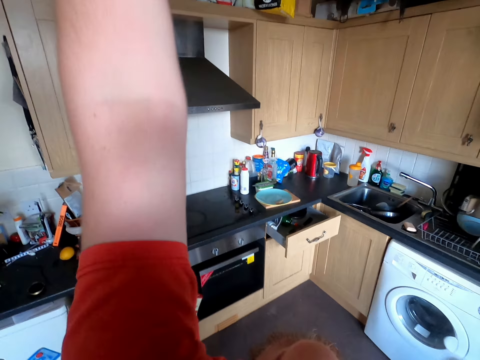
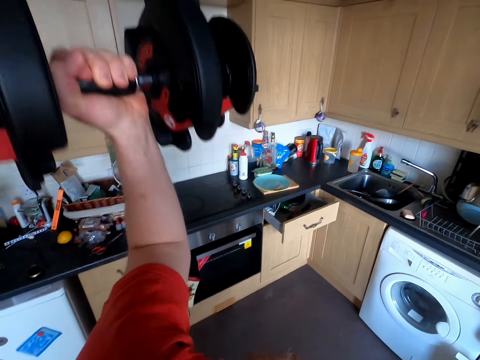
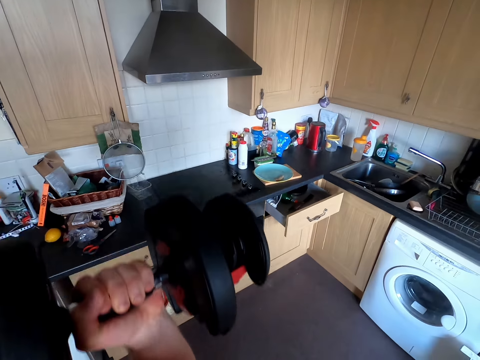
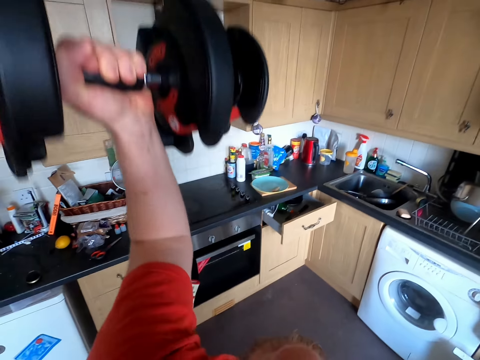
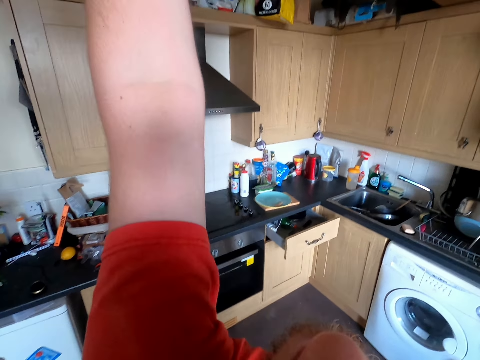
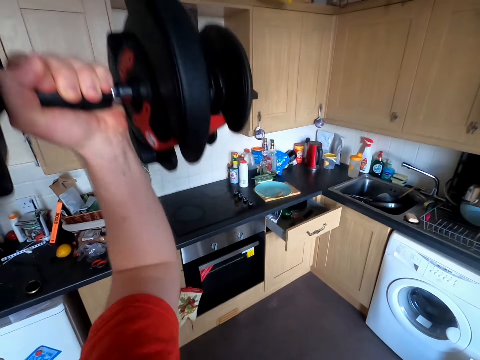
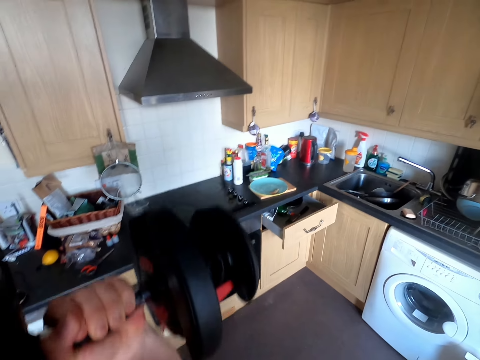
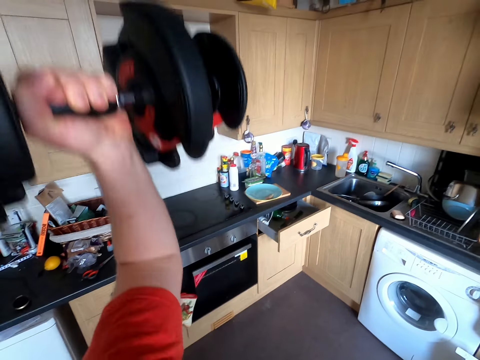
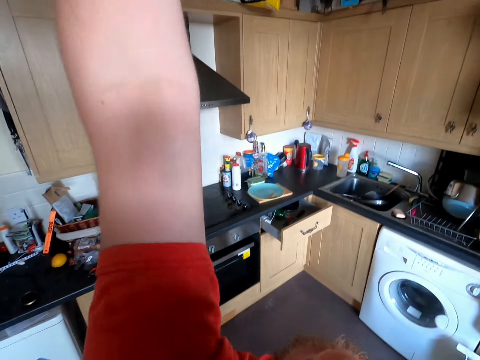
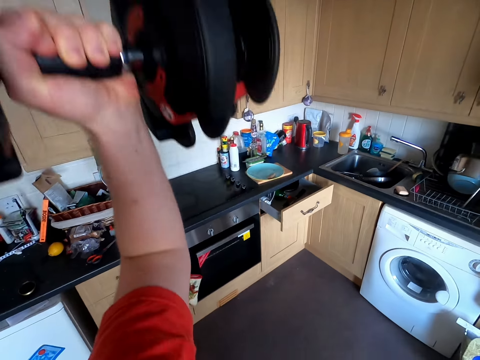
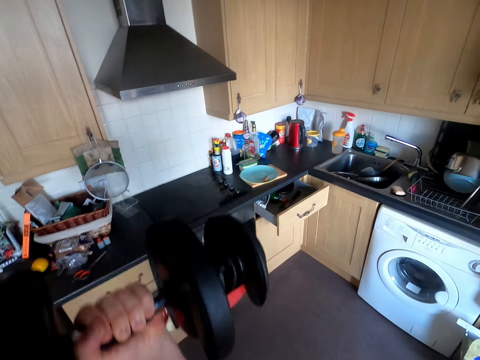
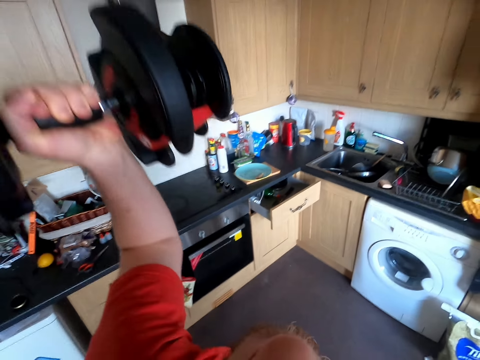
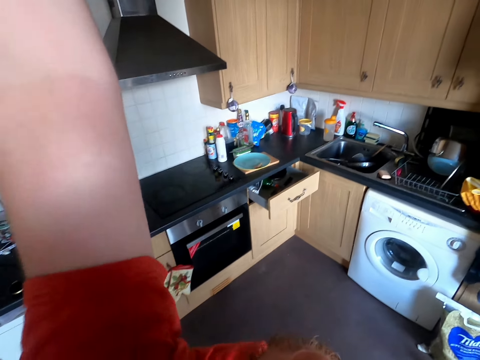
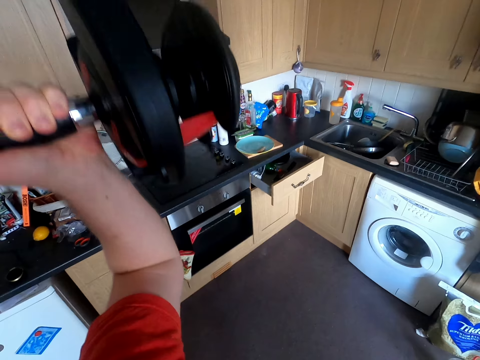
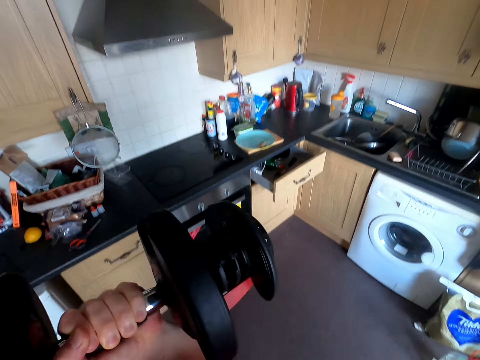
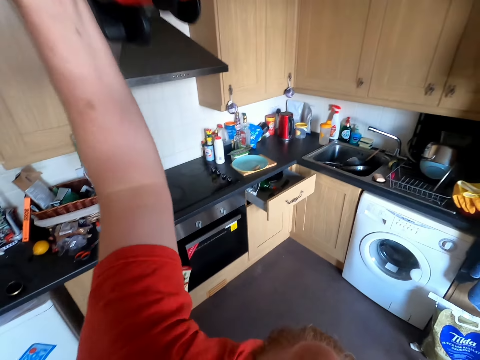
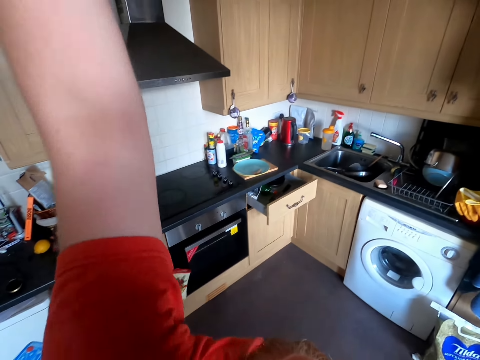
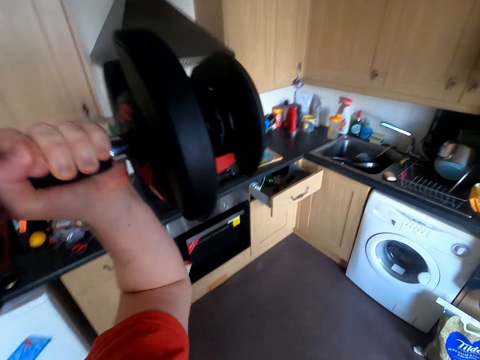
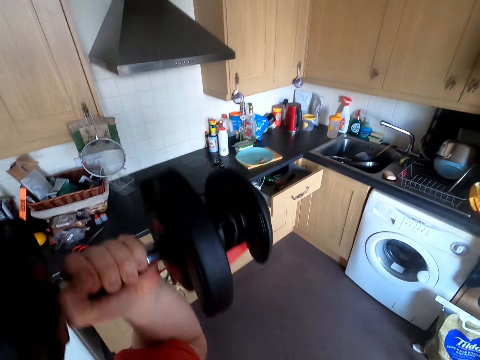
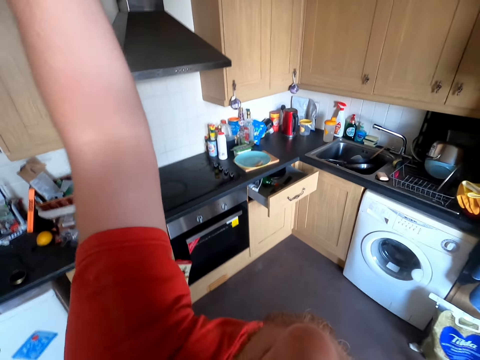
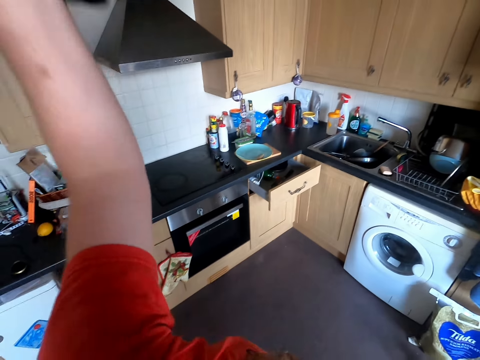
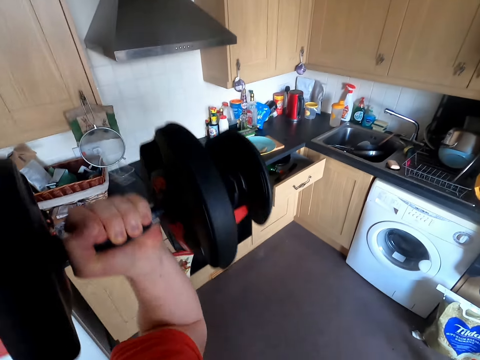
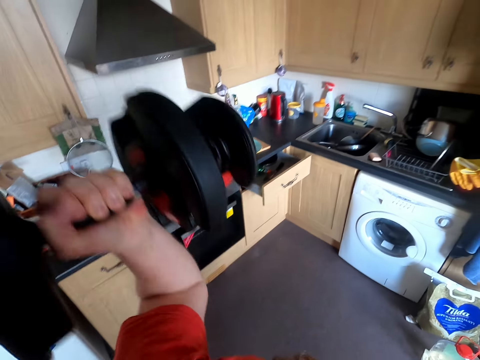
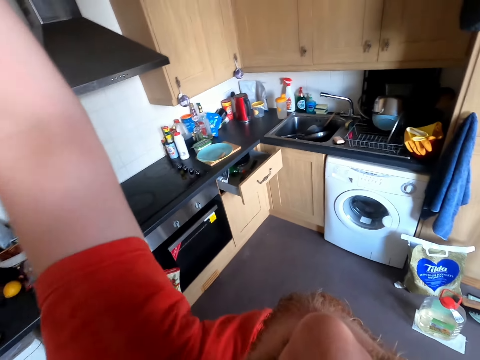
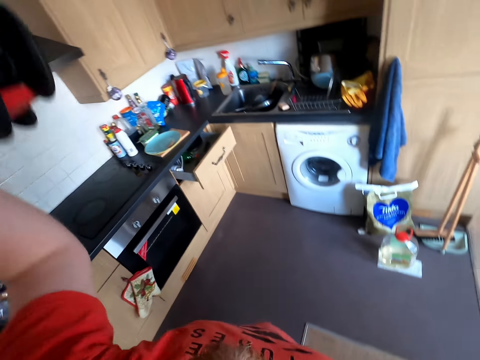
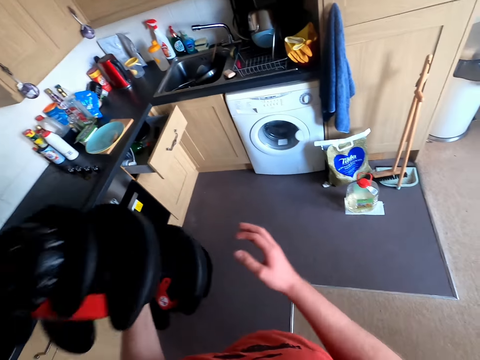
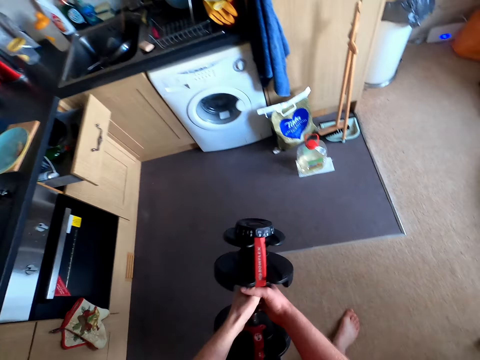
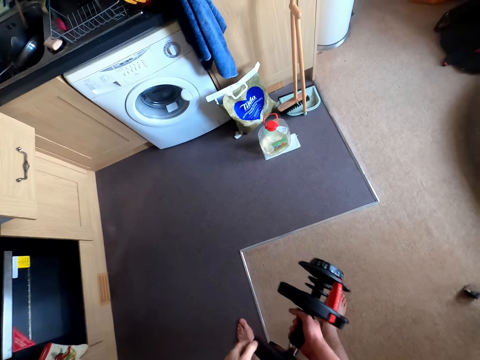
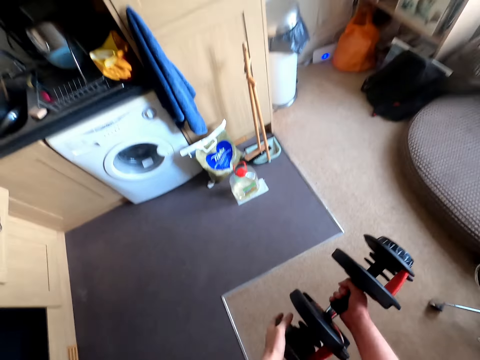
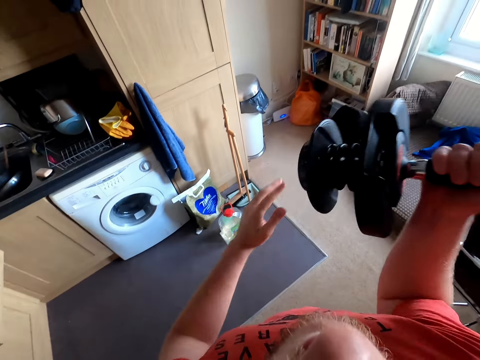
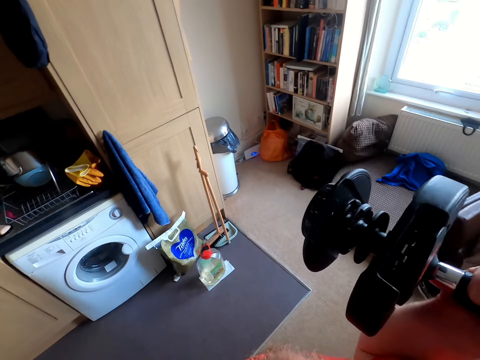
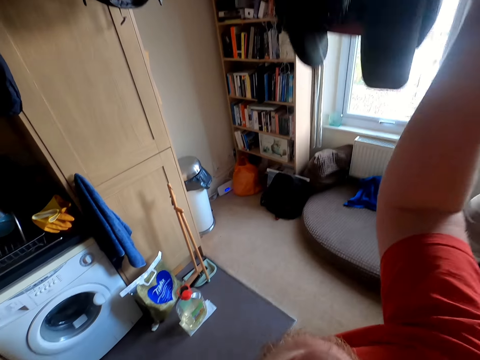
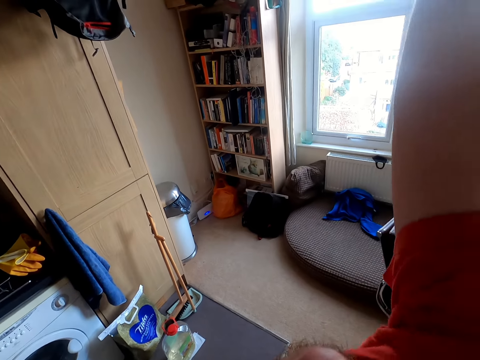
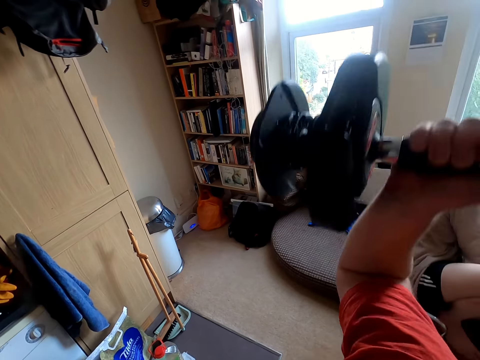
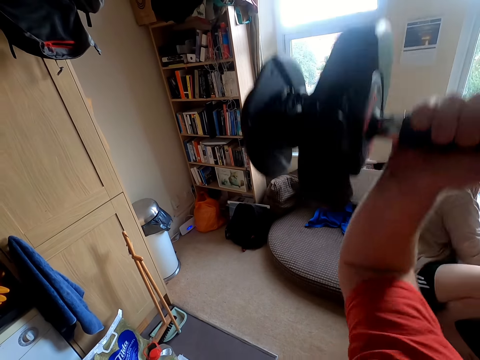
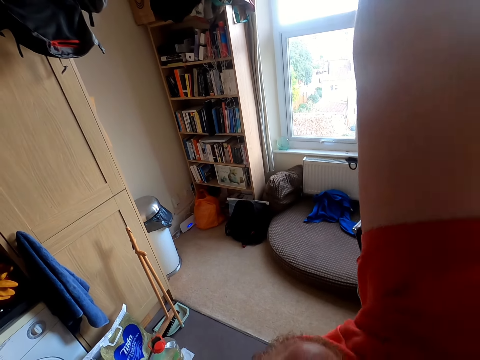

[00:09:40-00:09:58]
The camera wearer exercises with a dumbbell repeatedly. They exchange the dumbbell to the left hand. They exercise with the dumbbell.

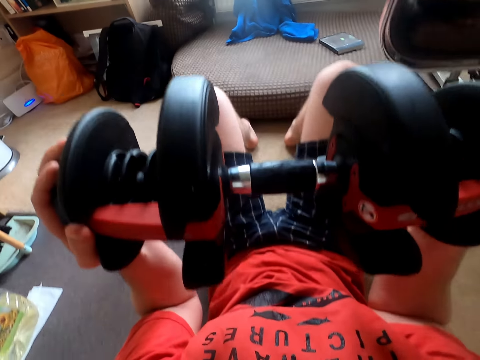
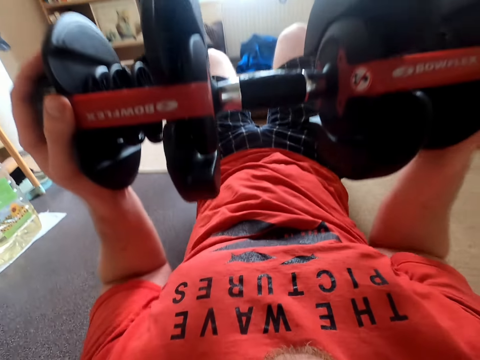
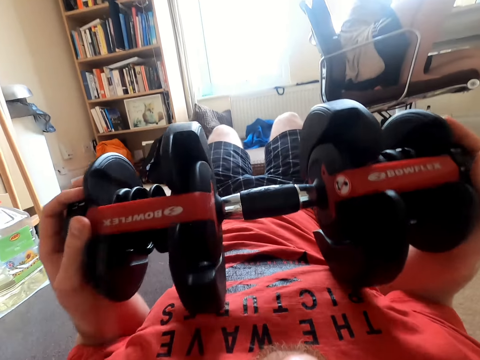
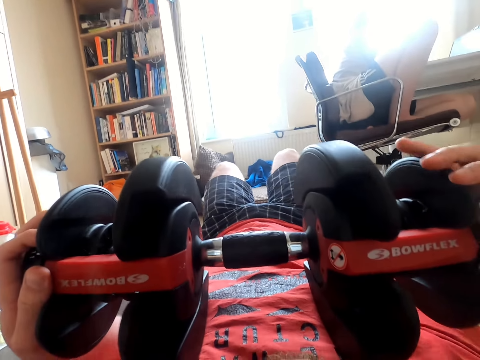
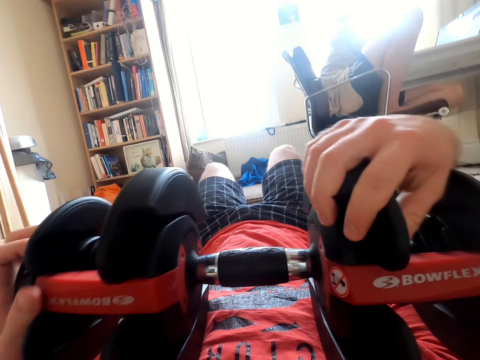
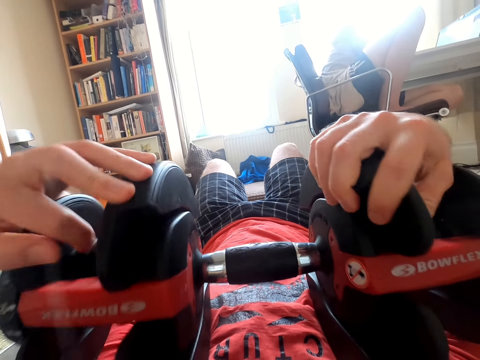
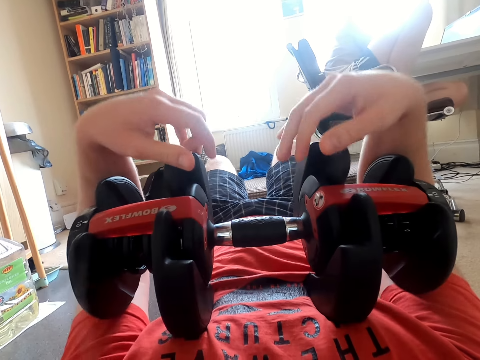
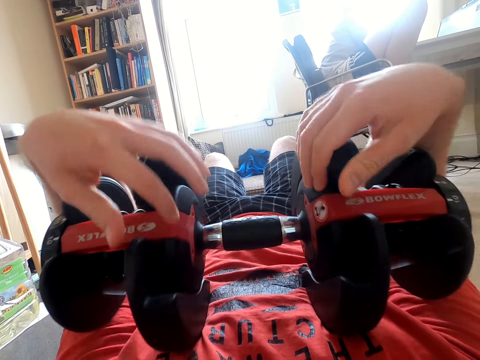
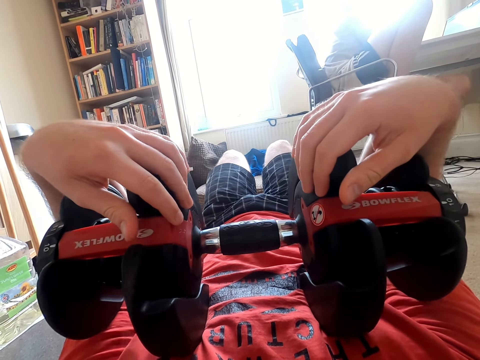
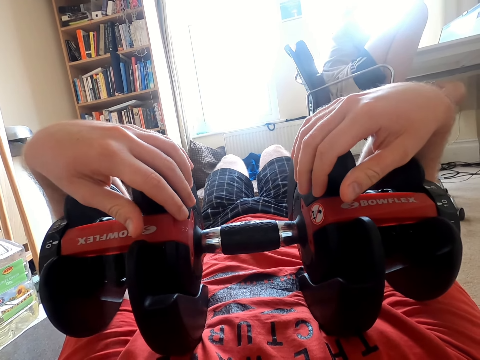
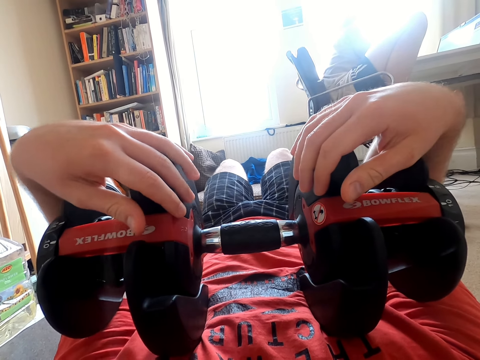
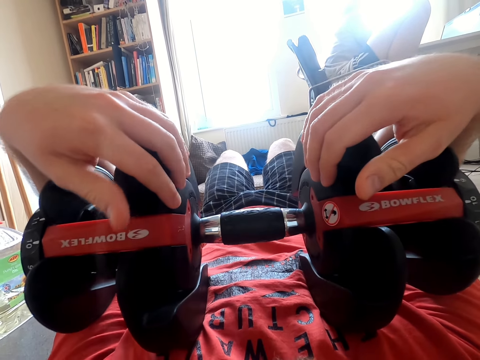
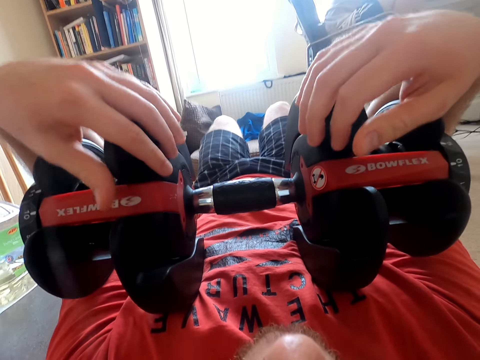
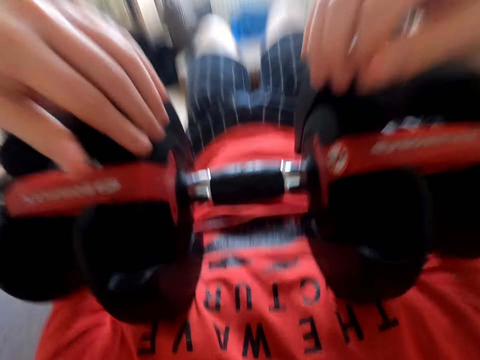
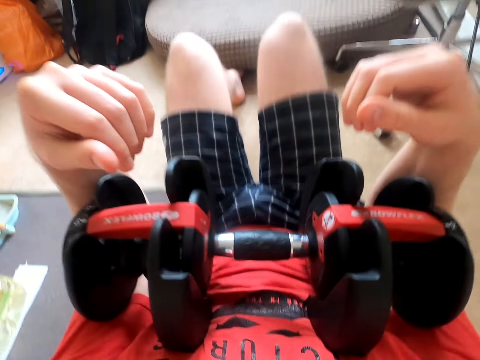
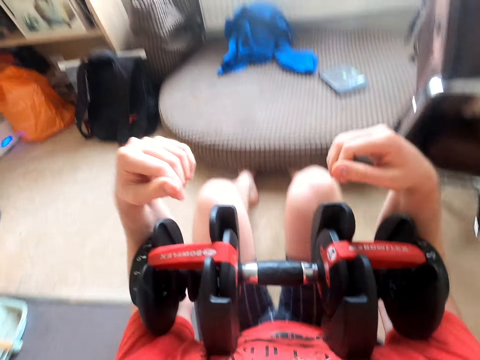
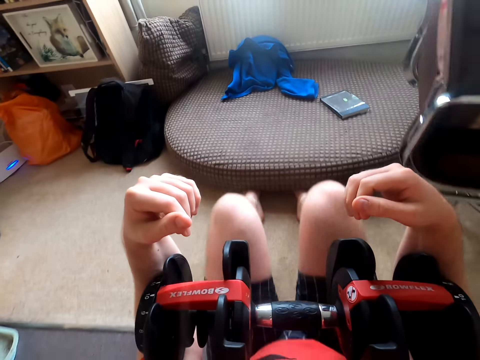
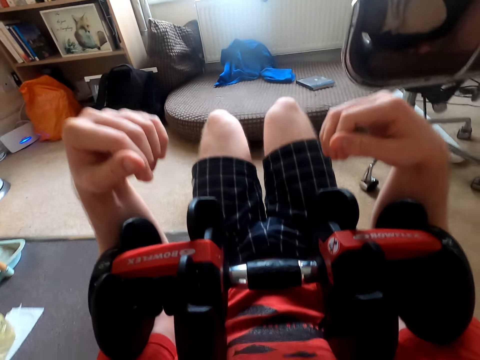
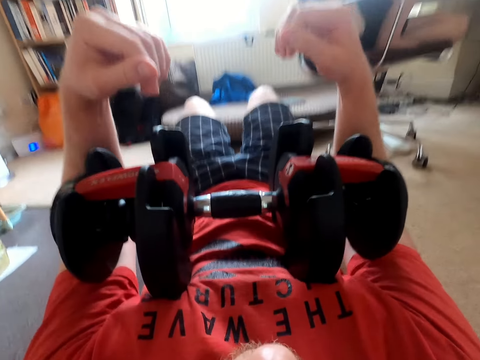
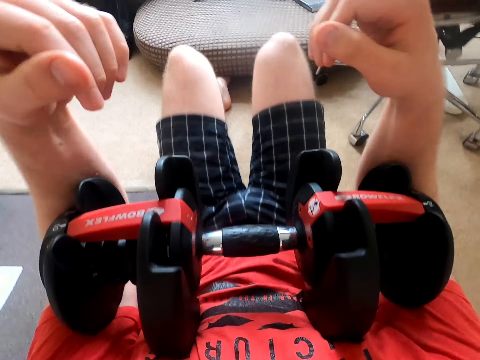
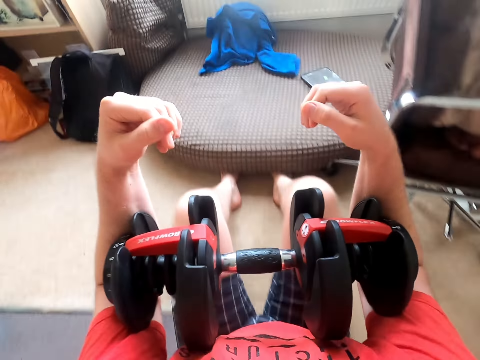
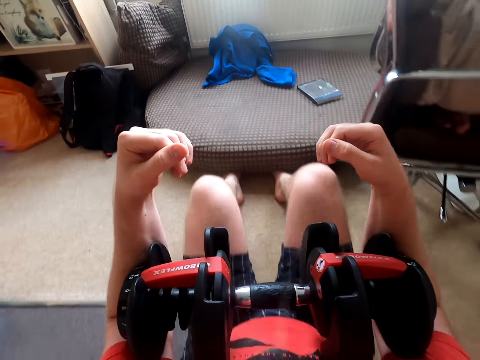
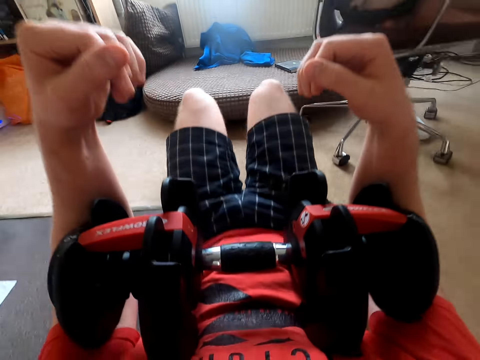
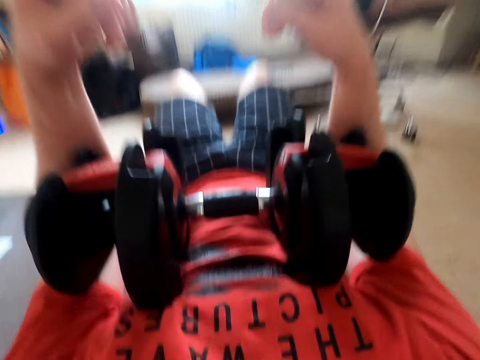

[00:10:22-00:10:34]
The camera wearer does sit-ups. They hold a dumbbell. They exercise with the dumbbell. They exercise with the dumbbell again.
